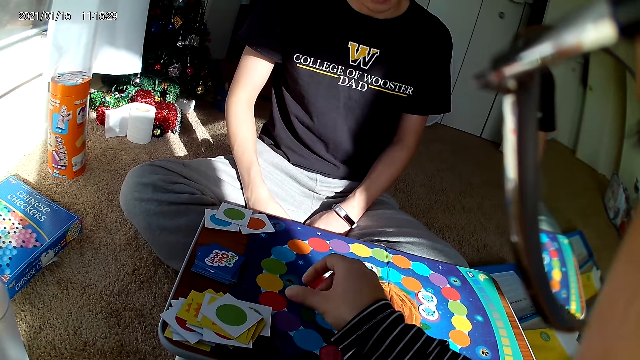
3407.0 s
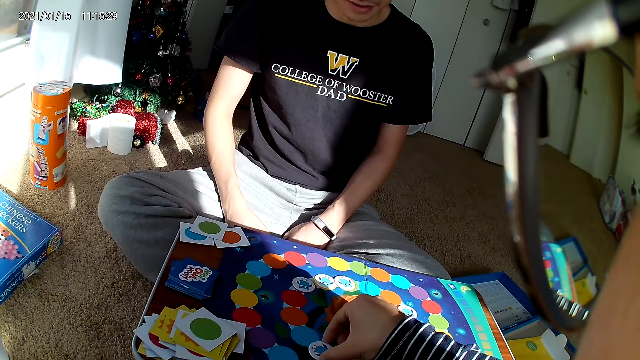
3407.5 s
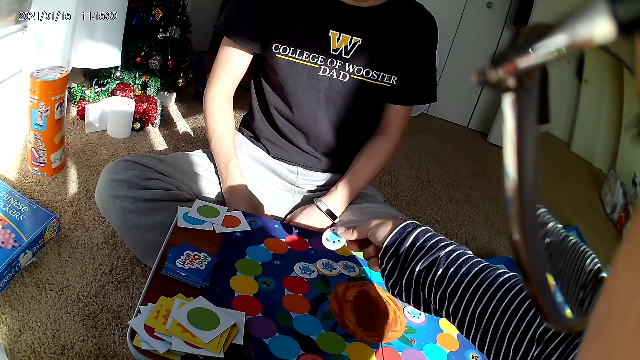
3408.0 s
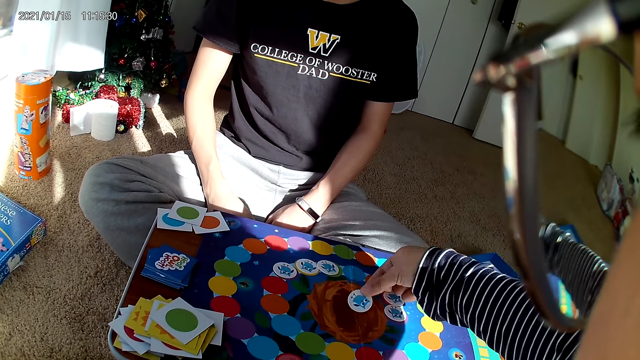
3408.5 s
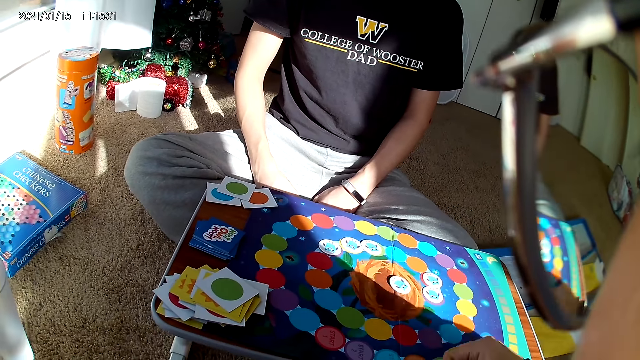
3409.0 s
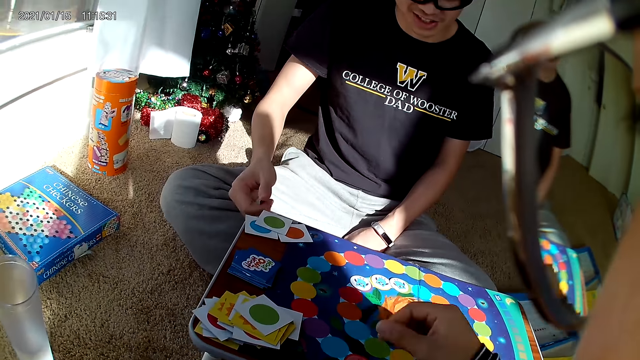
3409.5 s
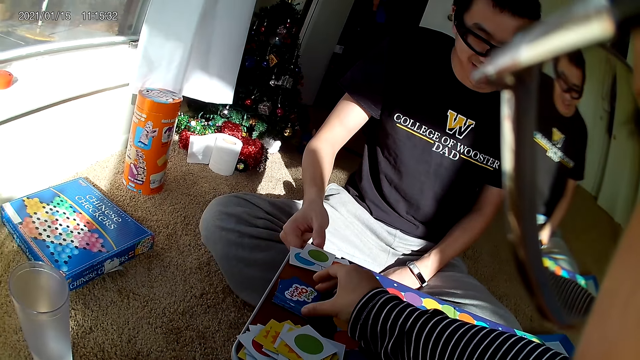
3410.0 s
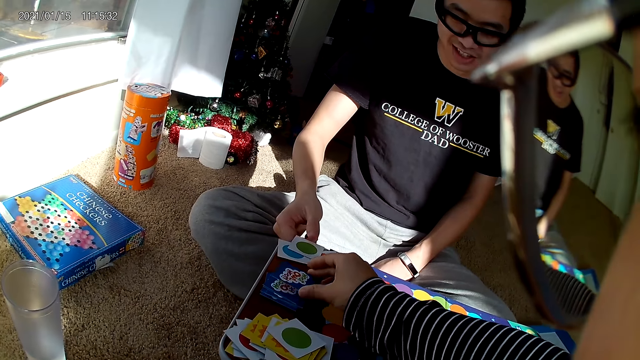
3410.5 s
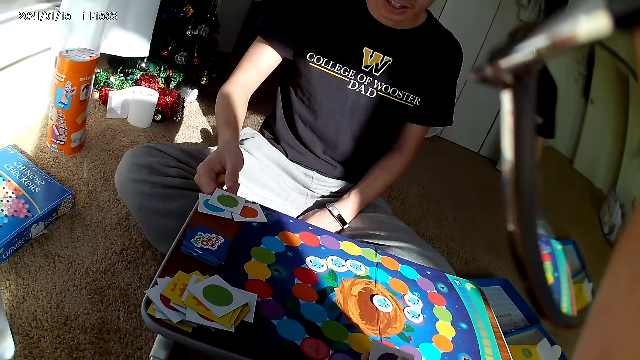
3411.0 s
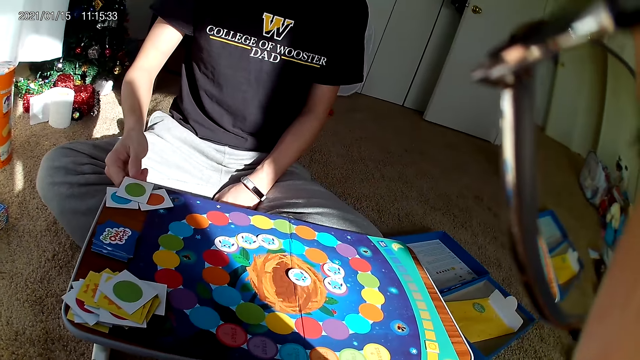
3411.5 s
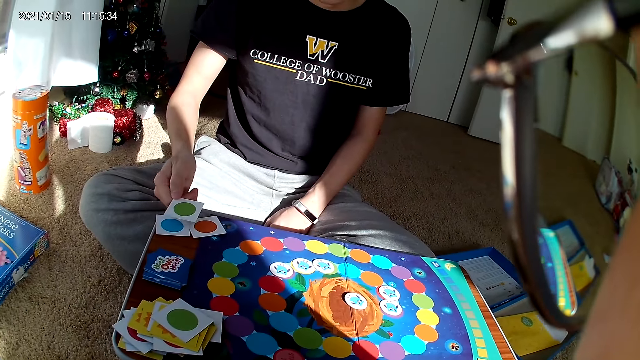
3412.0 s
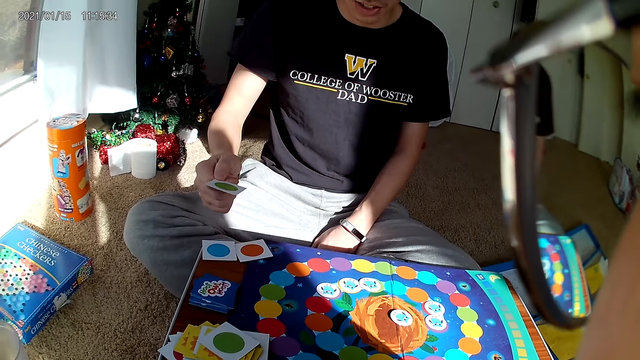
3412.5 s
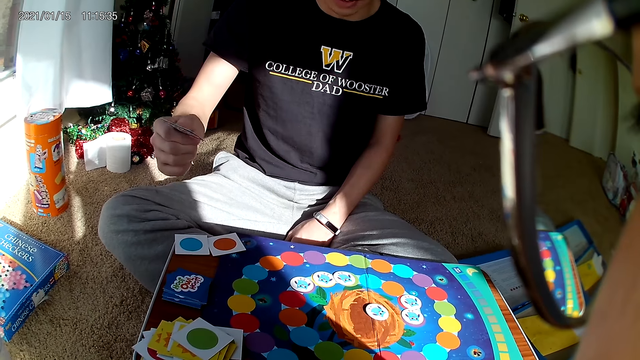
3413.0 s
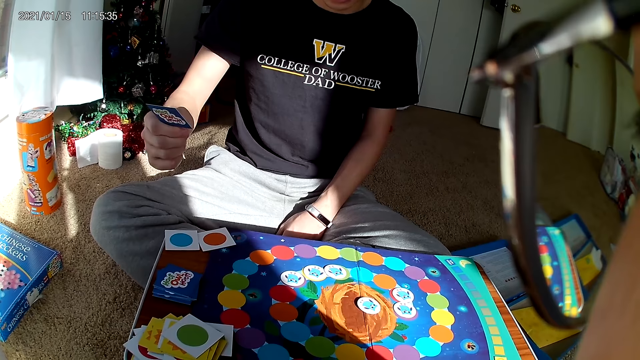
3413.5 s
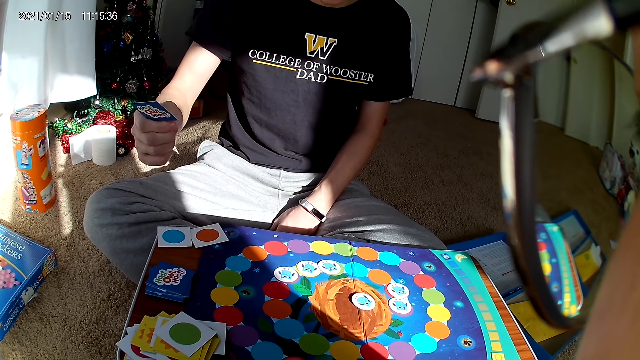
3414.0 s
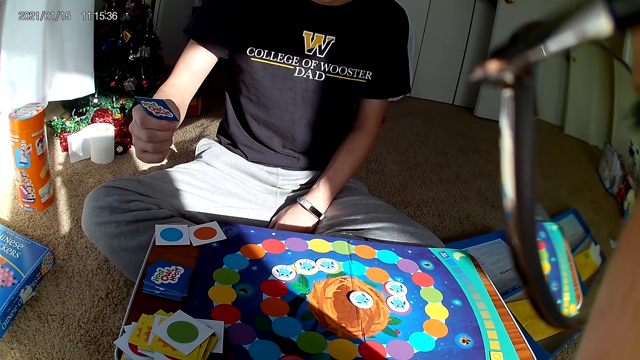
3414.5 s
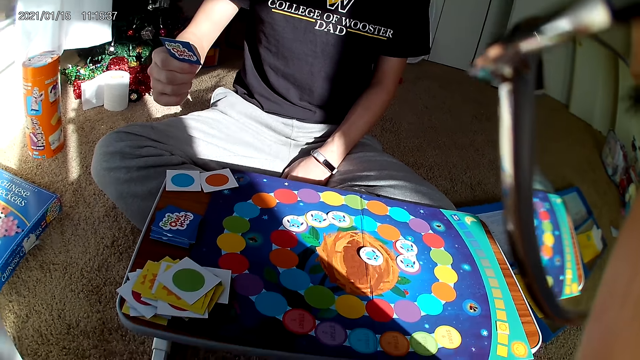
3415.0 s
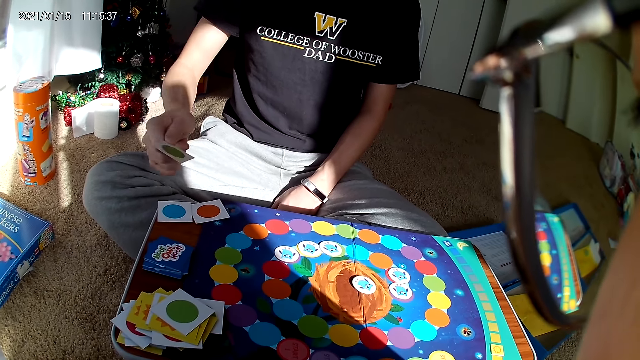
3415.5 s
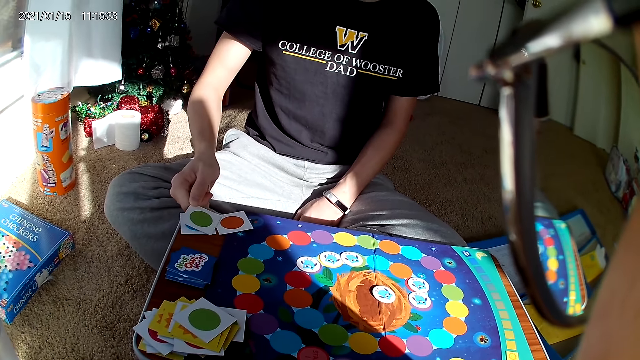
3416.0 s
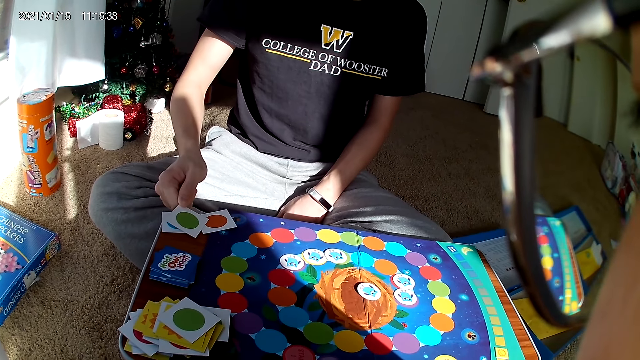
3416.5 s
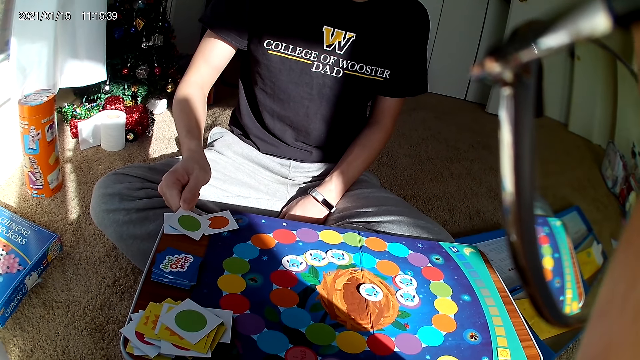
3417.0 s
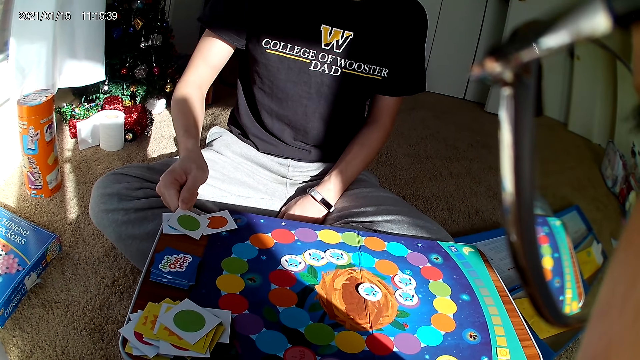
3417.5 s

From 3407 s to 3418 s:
The camera wearer drops a card on the board with her right hand. She picks a card from the board with her right hand. She drops the card on the board with her right hand. She picks a card from the board with her right hand. A man holds a playing card. The man picks a card from the board with his right hand. He lowers the card on the board with his right hand.

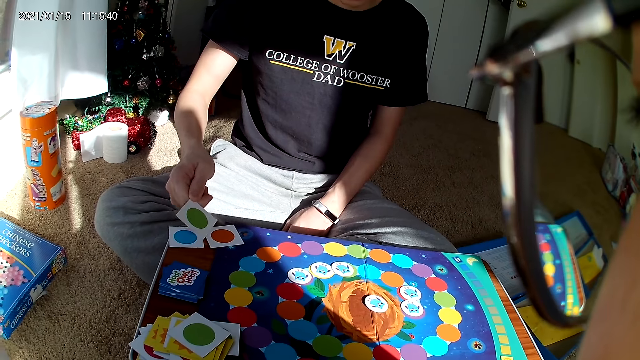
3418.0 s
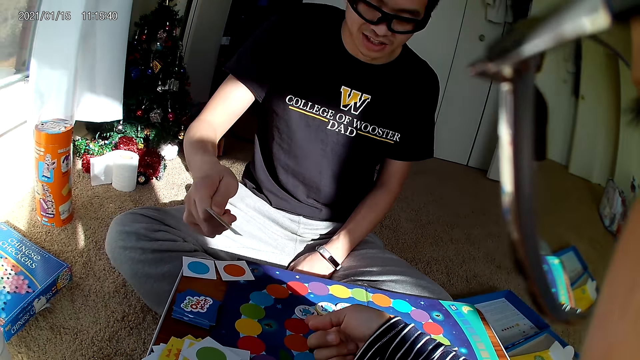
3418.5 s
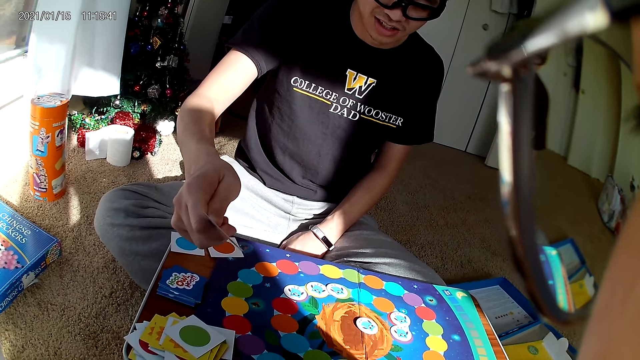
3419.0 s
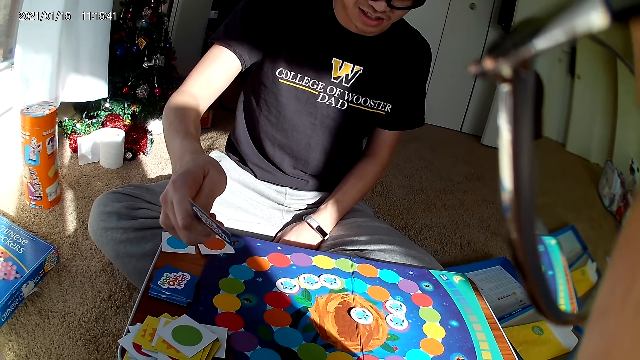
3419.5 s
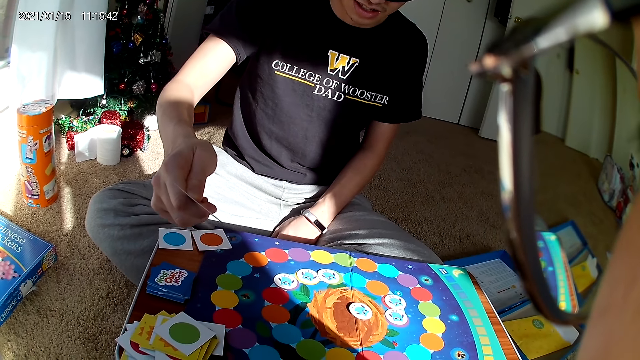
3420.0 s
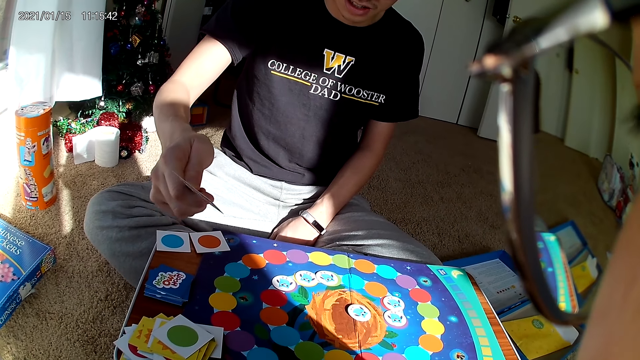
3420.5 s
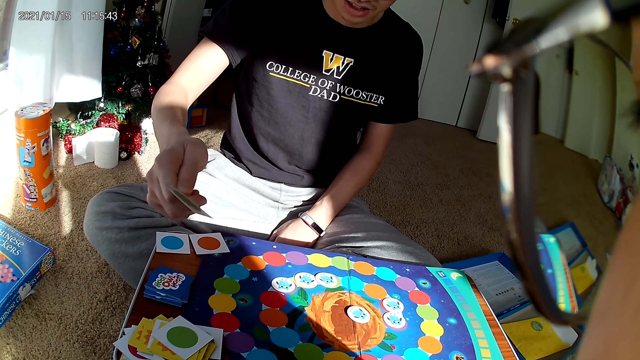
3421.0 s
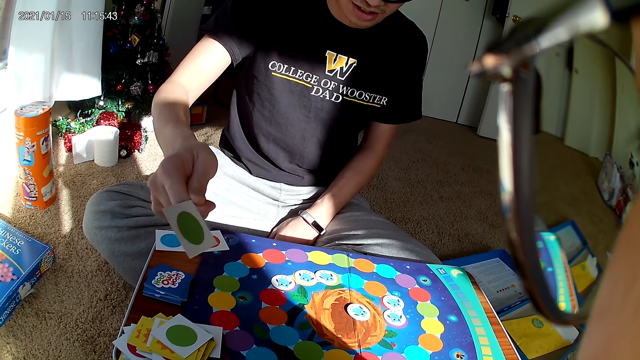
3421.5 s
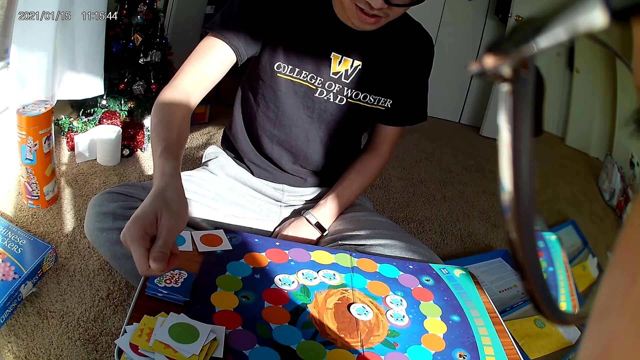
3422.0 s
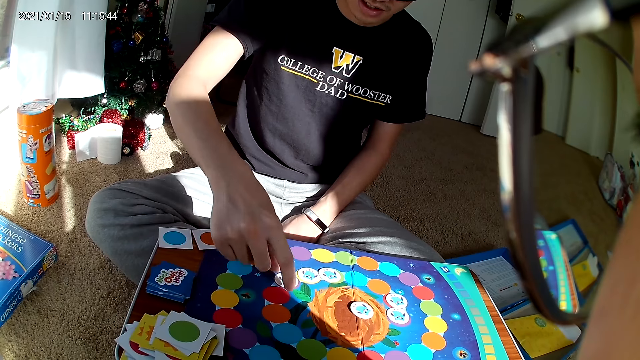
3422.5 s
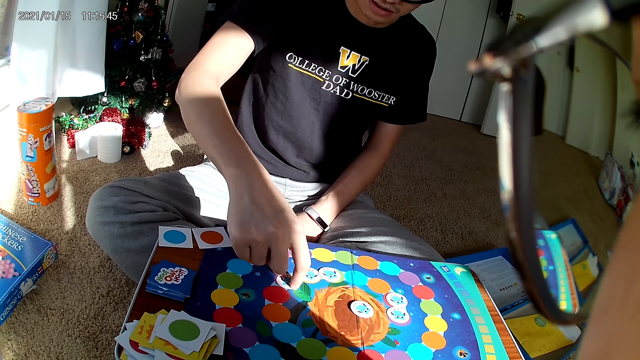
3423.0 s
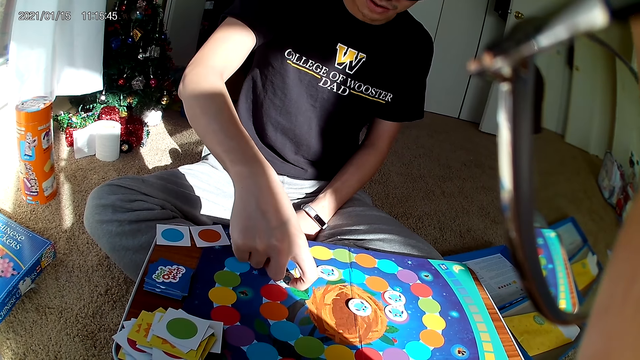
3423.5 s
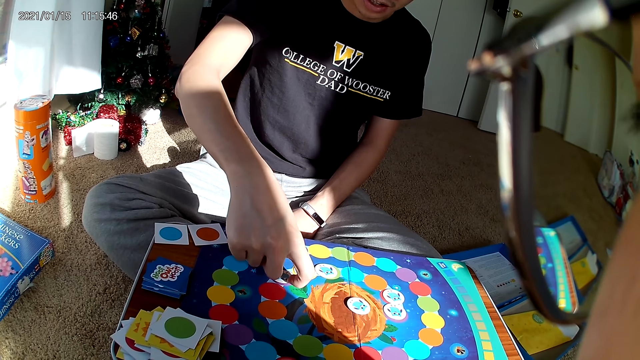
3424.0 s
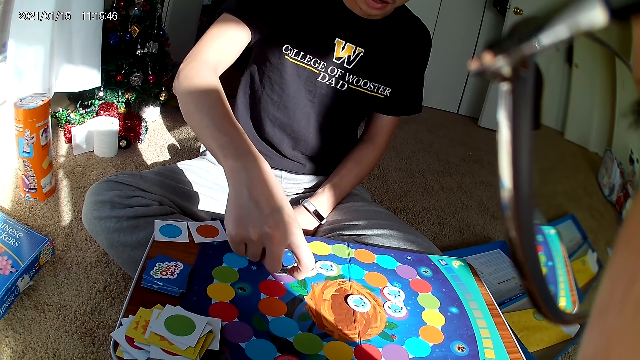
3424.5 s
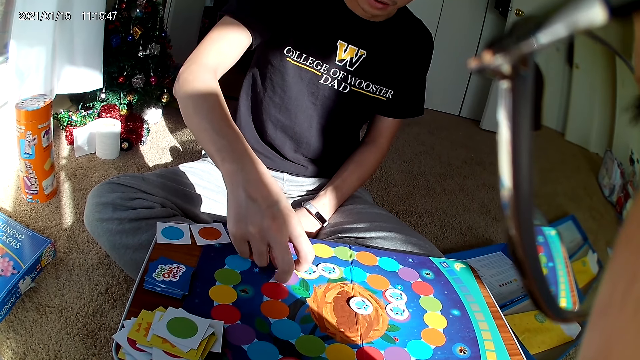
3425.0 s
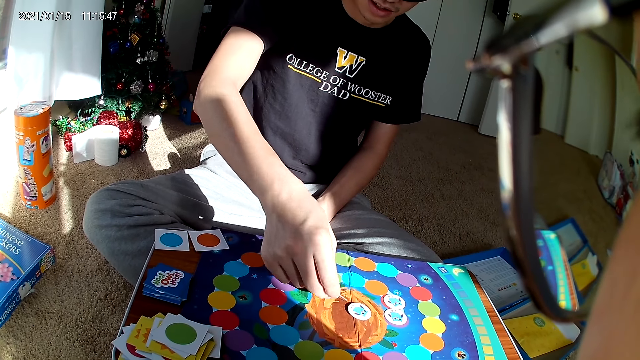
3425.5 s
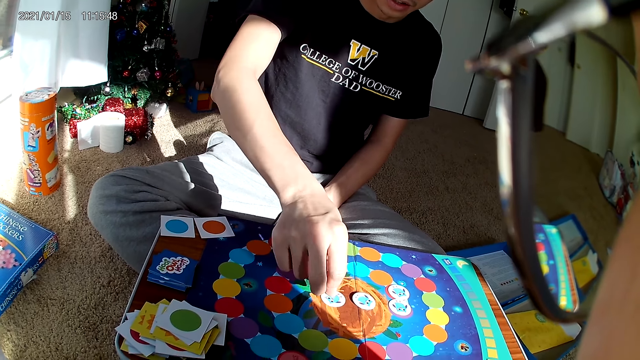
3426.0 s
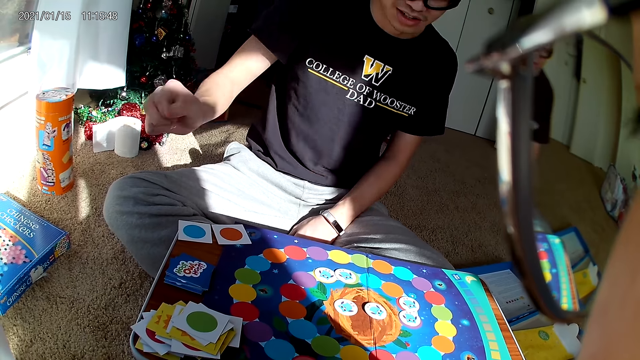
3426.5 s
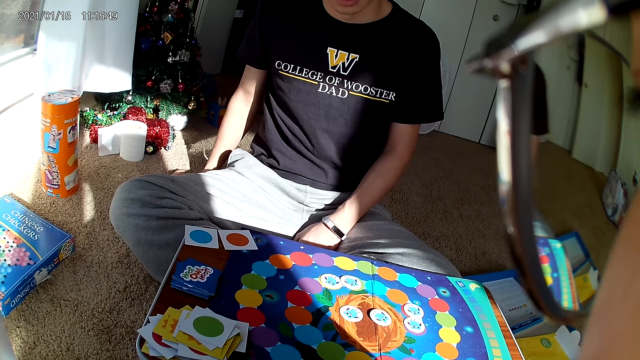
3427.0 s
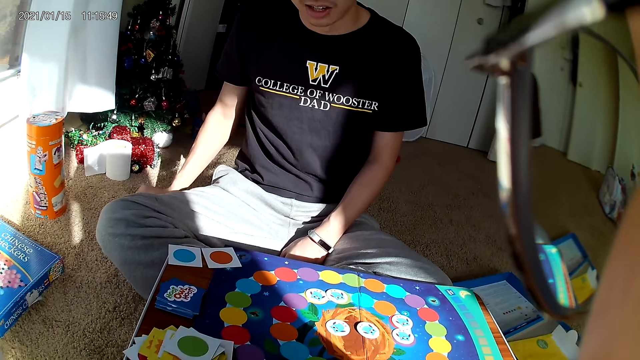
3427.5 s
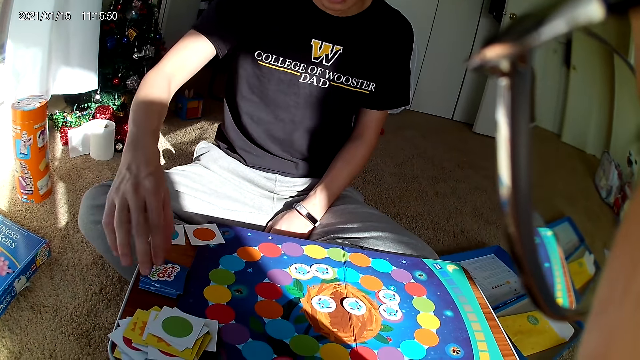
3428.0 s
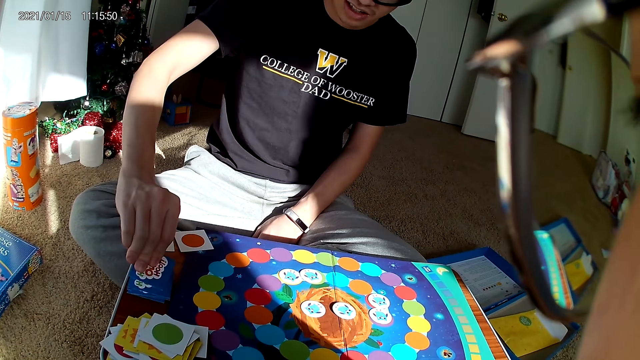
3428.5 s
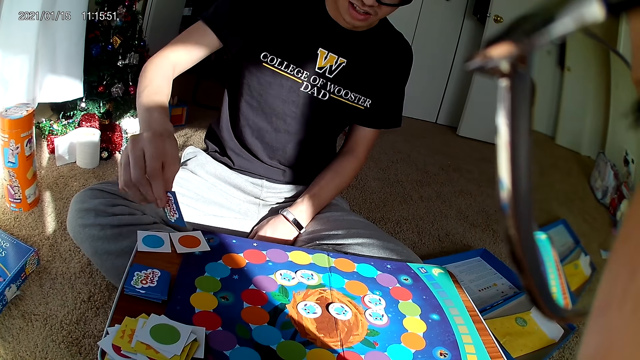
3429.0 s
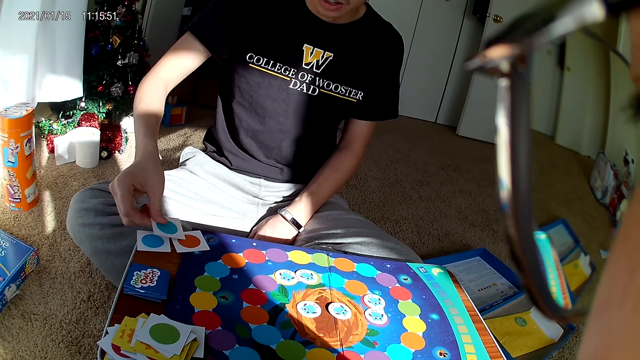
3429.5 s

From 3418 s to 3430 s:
The camera wearer moves a hand. A man holds a playing card. The man drops the card on the board with his right hand. He picks a card from the board with his right hand. He drops the card on the board with his right hand. He places a hand on the floor. He picks a card from the board with his right hand.
